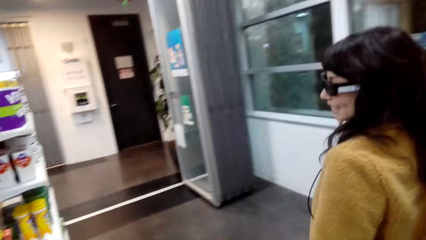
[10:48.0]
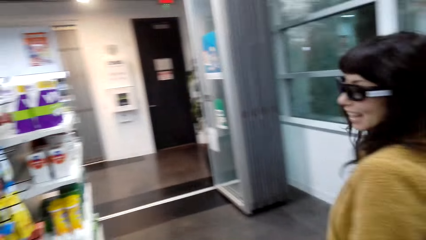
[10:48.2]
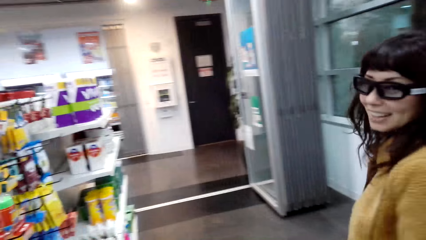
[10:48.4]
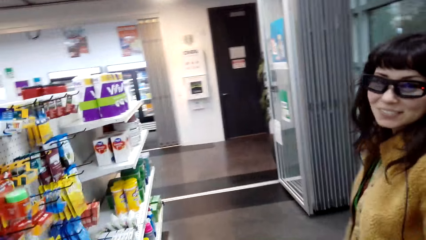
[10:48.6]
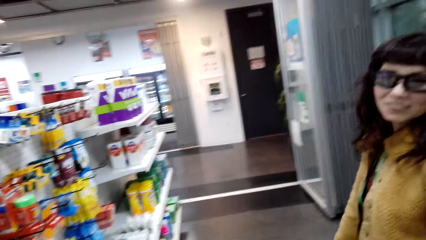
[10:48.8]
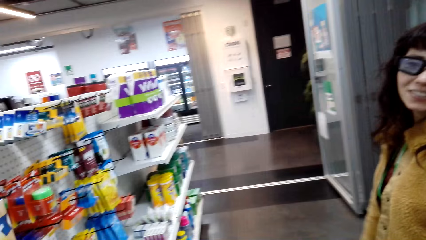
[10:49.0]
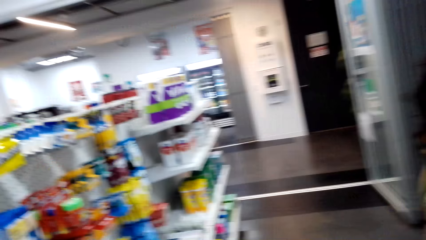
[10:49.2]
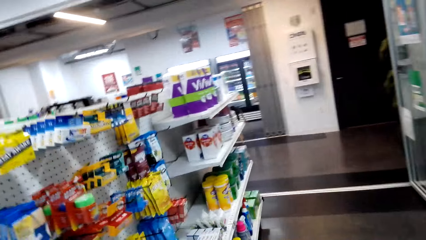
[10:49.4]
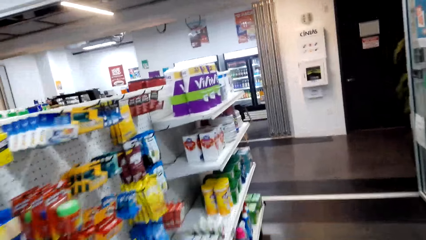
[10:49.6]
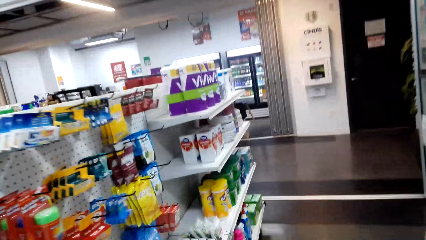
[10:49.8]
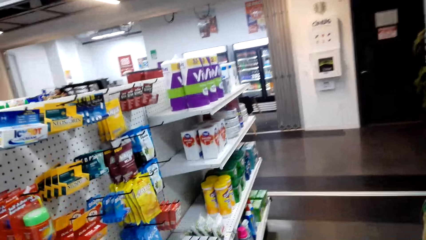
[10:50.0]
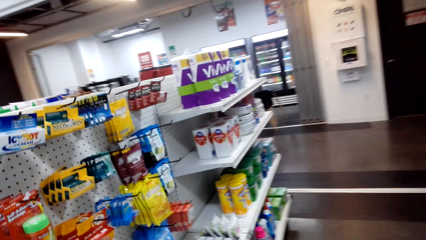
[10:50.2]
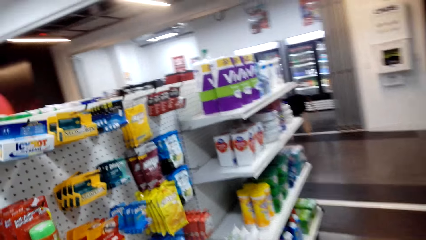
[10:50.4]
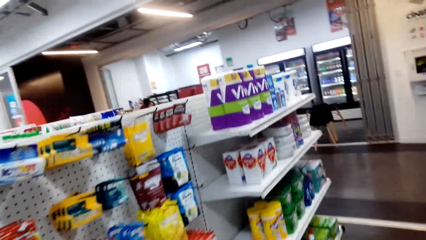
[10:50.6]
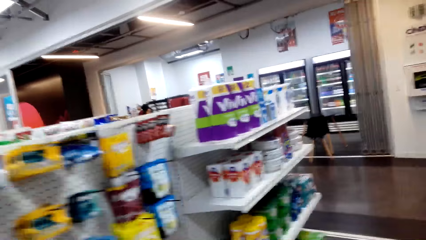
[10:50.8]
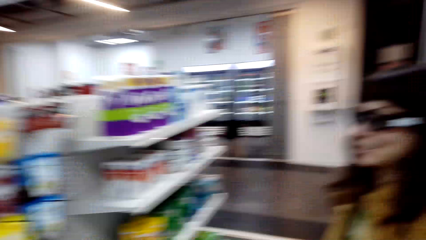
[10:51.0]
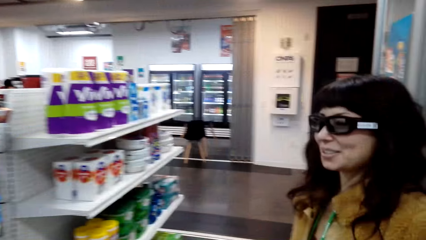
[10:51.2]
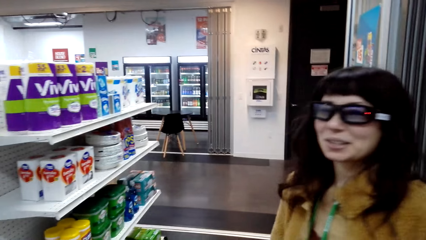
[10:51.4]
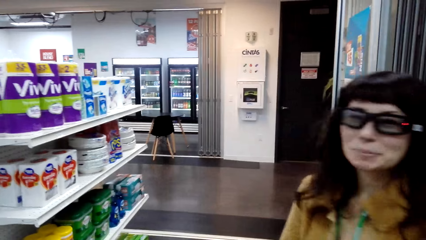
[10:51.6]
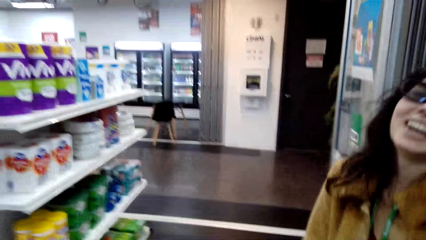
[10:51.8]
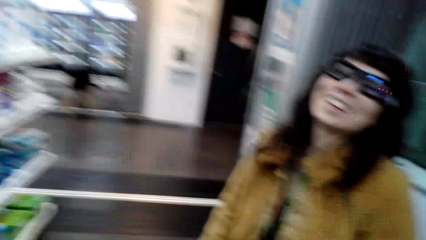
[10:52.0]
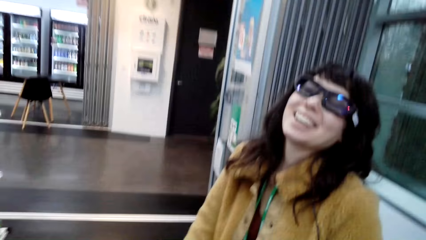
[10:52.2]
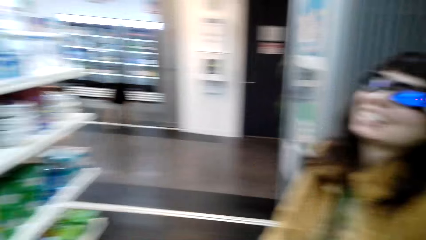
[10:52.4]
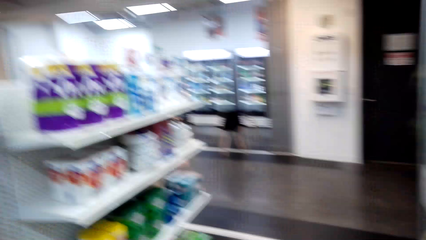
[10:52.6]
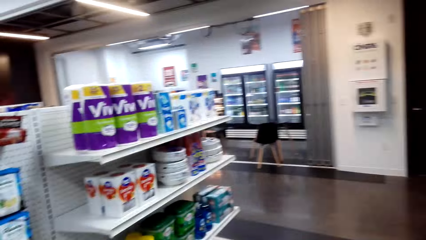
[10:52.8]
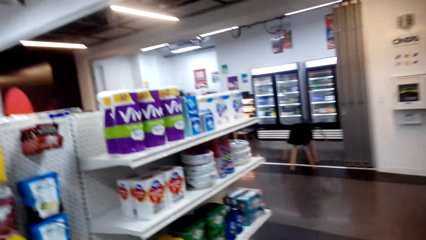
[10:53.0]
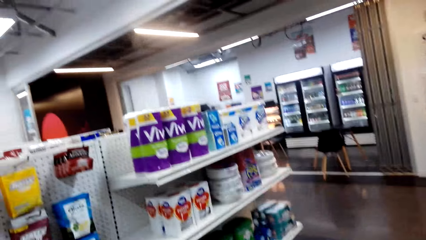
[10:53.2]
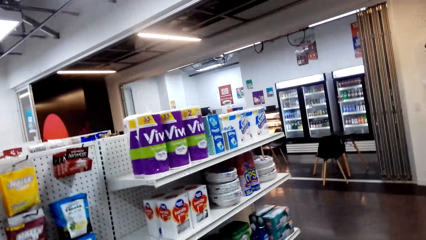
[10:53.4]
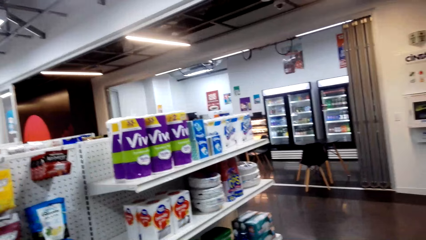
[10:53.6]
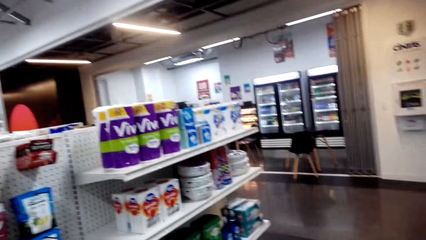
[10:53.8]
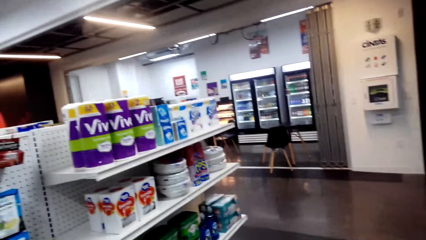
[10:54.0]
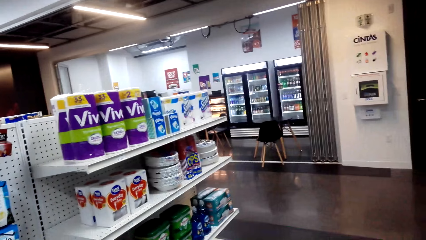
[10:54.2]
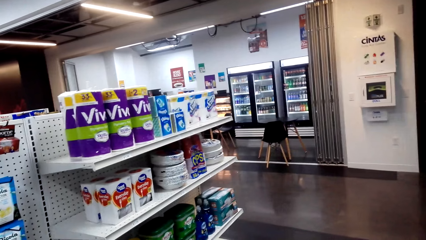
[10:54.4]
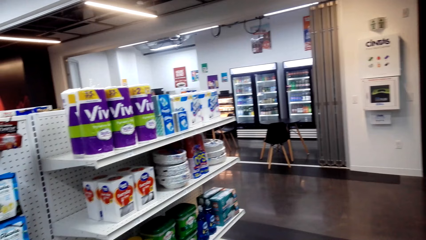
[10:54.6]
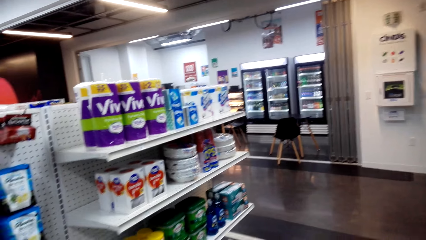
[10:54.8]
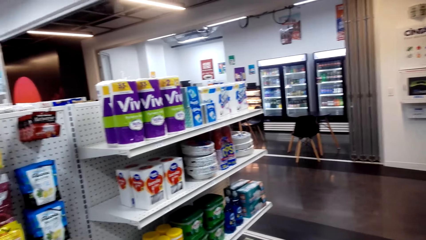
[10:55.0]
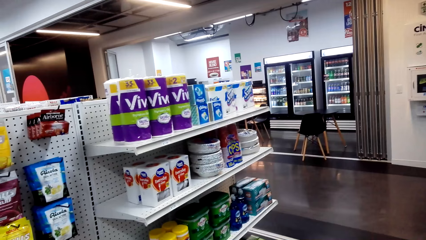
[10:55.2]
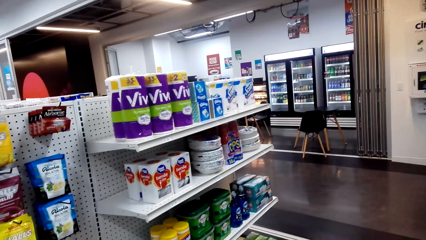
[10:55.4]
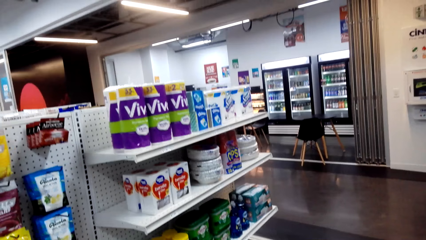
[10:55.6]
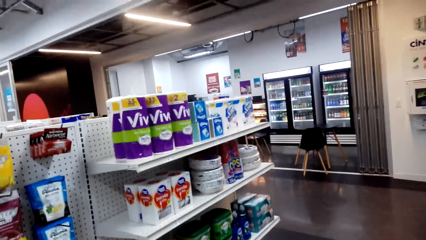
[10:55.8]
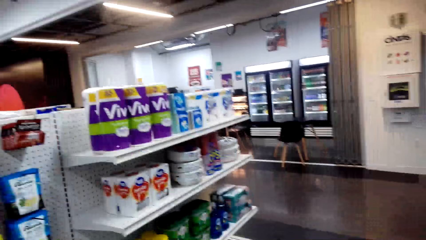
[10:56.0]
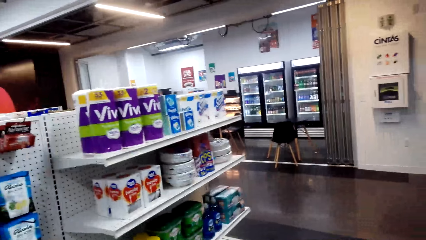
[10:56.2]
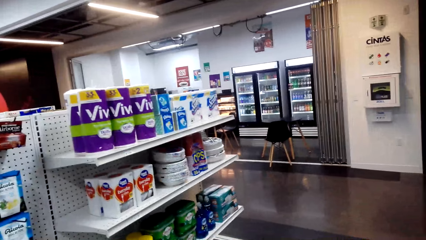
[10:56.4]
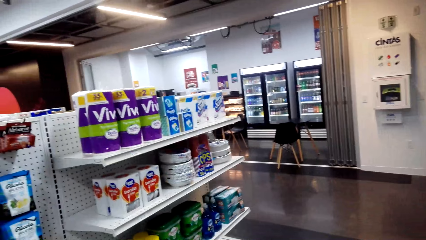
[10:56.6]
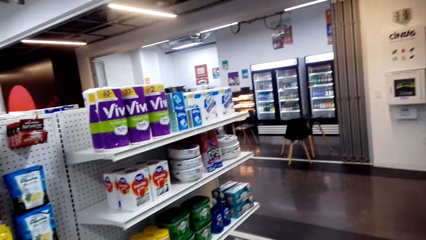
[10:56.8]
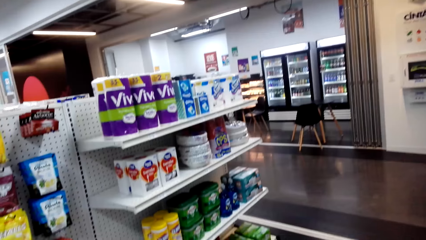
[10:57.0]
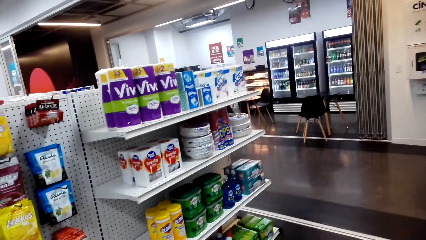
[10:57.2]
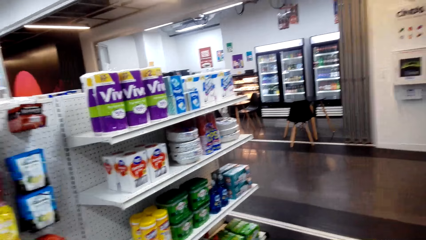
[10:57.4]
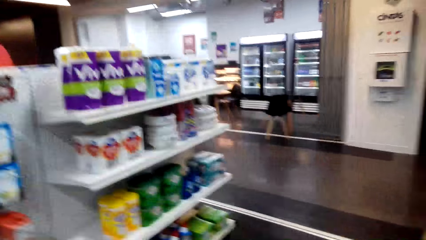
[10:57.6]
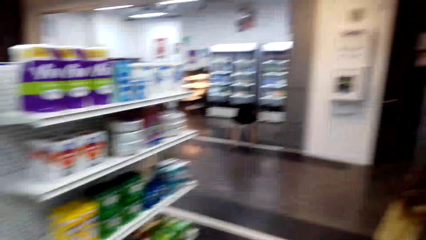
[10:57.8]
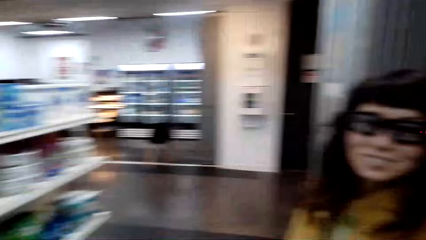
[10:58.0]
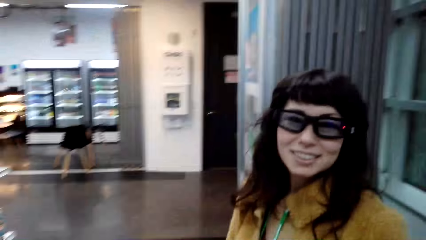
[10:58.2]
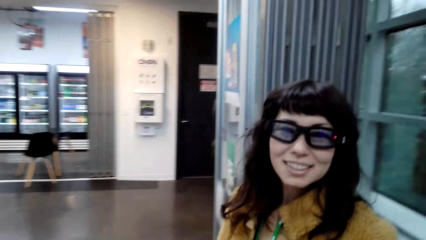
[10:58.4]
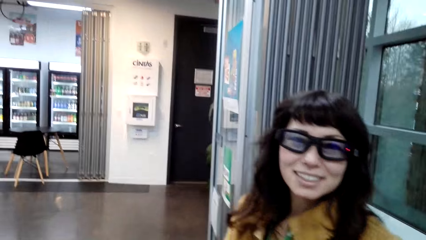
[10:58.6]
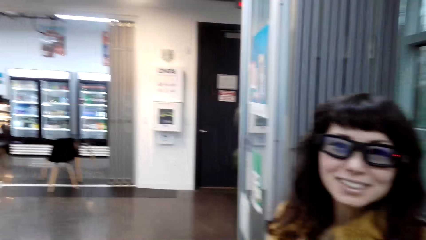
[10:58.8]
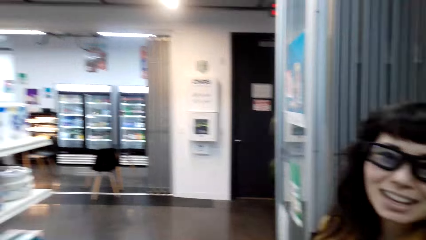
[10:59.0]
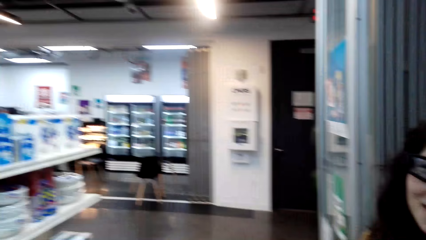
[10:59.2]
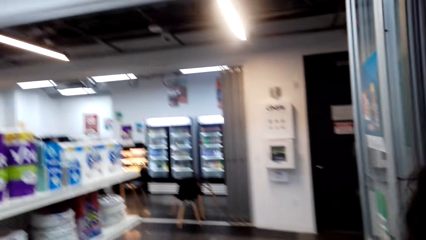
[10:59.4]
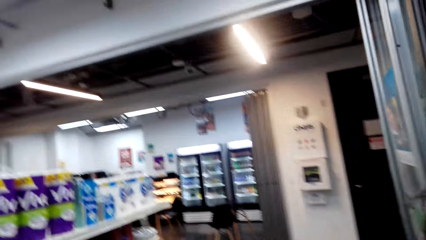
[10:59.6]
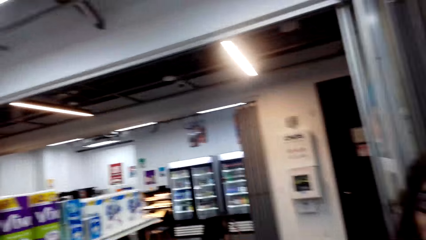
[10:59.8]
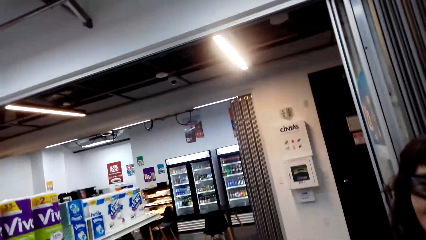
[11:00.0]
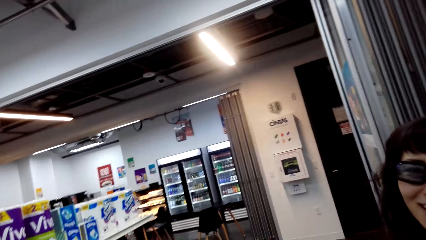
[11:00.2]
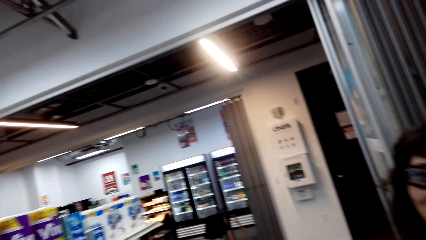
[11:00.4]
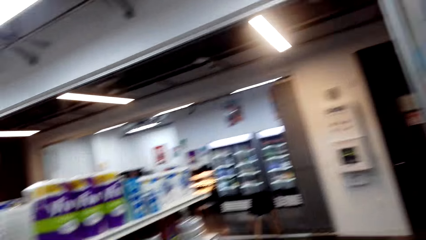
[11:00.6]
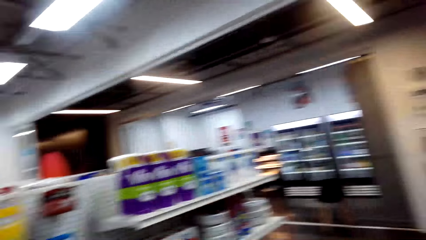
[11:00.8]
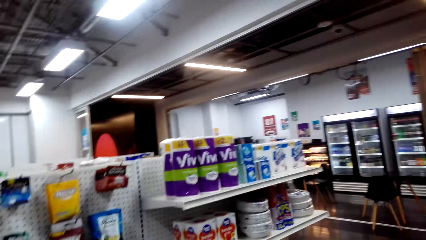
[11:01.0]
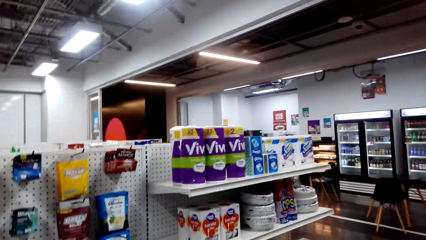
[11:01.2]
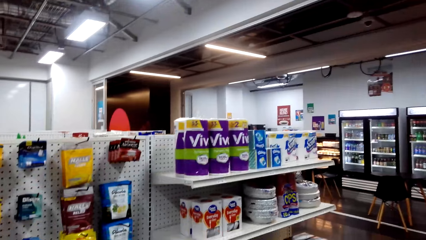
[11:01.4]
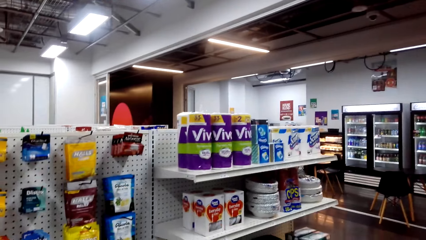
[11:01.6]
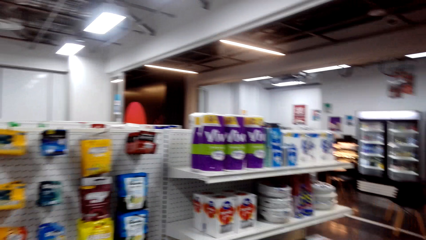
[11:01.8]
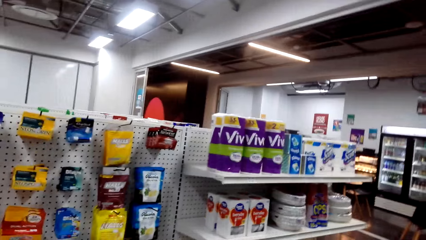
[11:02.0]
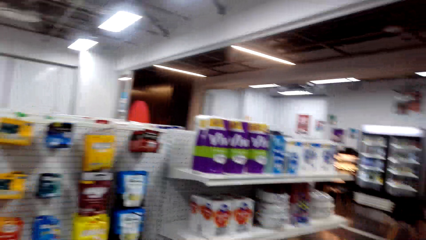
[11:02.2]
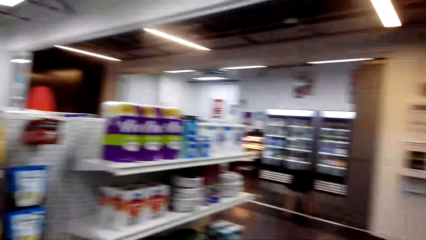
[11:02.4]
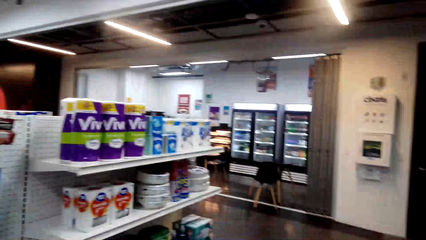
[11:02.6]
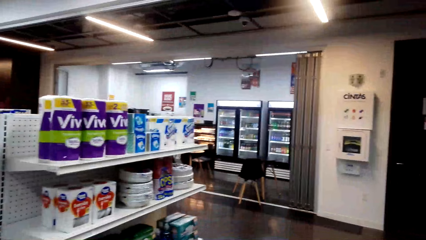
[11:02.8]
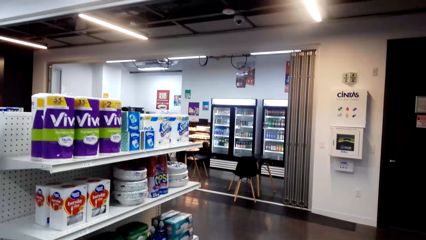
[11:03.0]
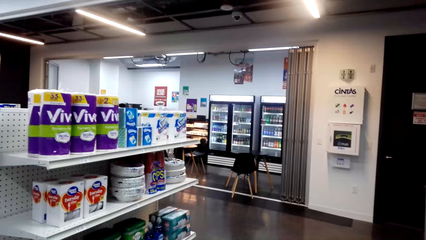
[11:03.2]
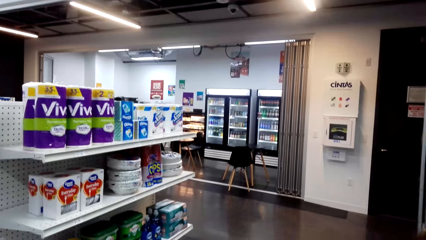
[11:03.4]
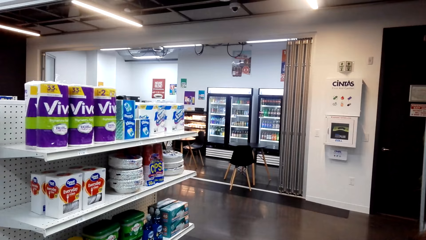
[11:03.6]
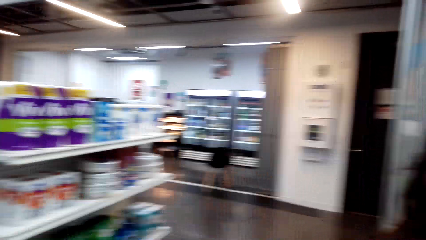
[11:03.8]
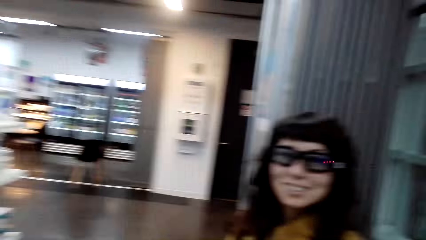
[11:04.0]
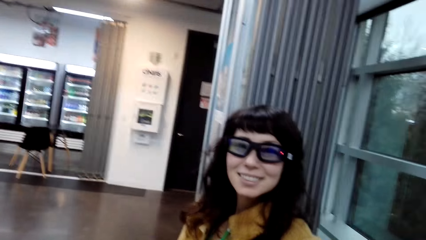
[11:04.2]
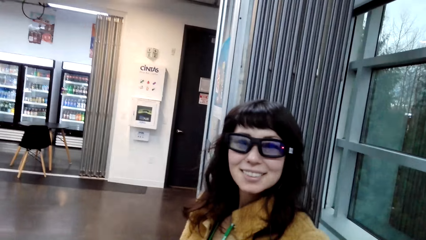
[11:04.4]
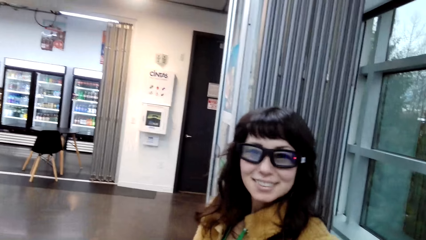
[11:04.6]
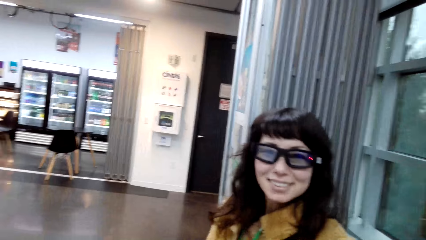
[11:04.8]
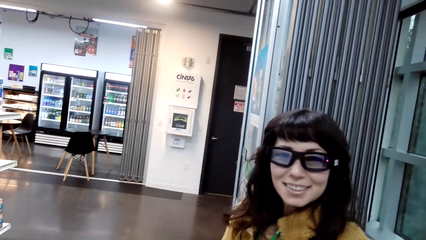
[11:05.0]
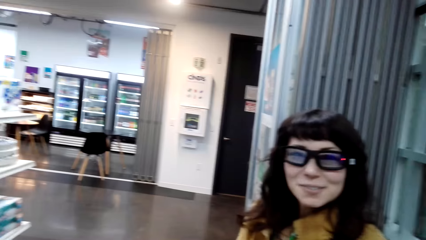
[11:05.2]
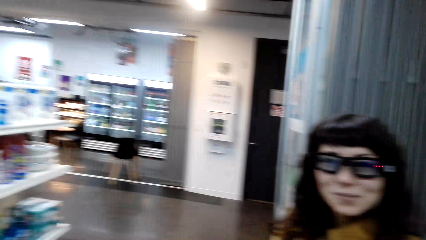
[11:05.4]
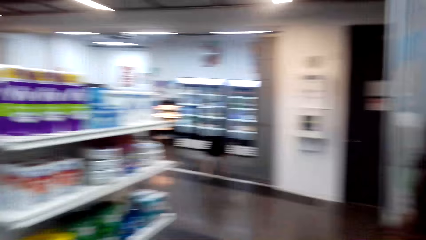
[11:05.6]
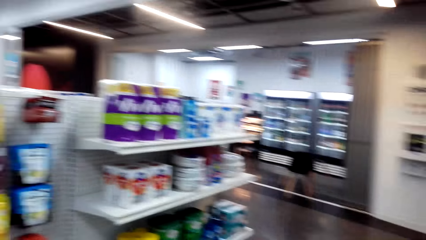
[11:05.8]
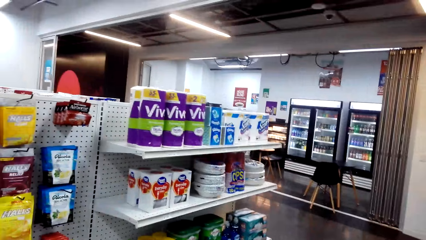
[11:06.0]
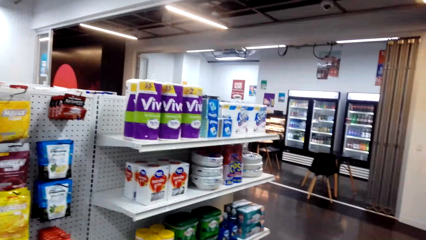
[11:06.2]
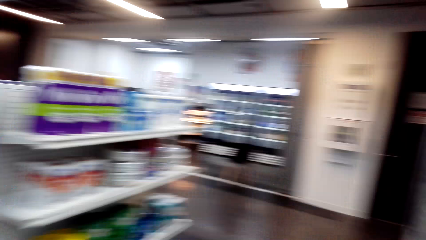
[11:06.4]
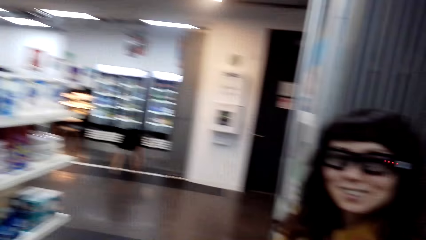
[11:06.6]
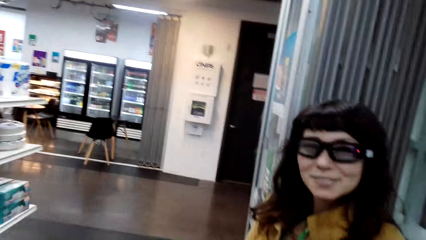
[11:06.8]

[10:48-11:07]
The camera wearer interacts with a person. The person looks at the camera wearer. The camera wearer walks in the mall and interacts with the person. The person laughs. The person stands in the store. The camera wearer stands in the store. They converse with the person. They look at the person. The person looks at the camera wearer, and does so again. The camera wearer walks in the mall and interacts with the person. They look around.
